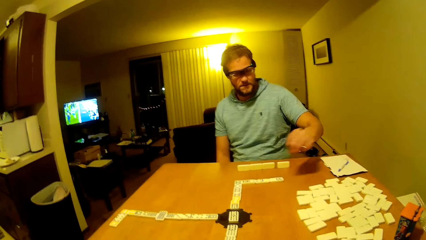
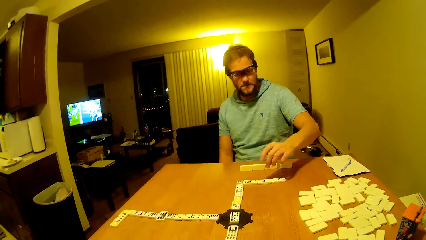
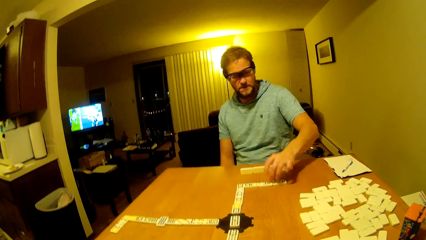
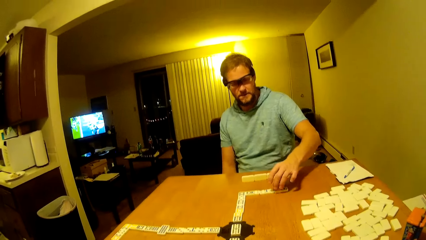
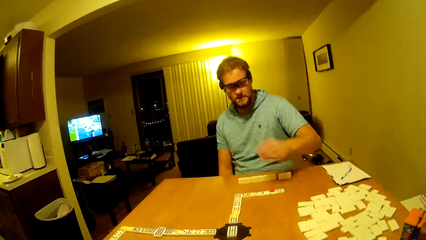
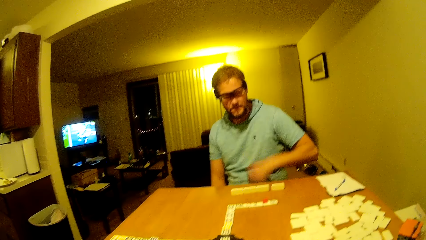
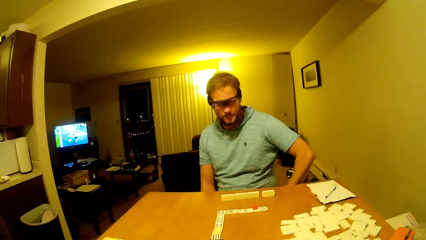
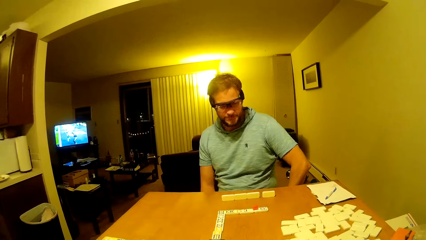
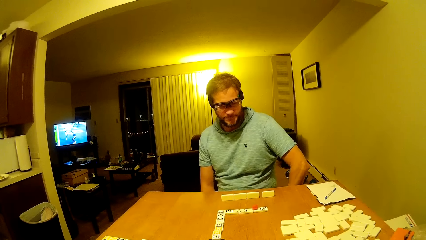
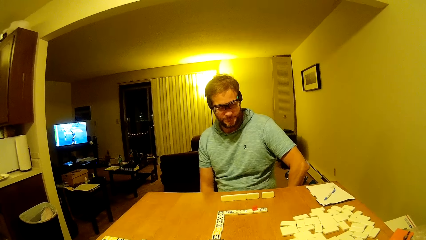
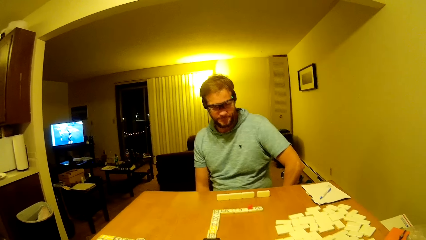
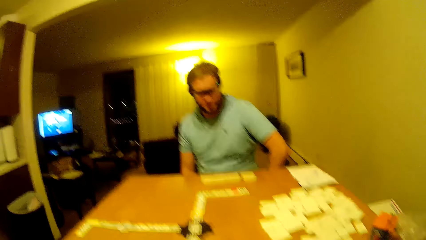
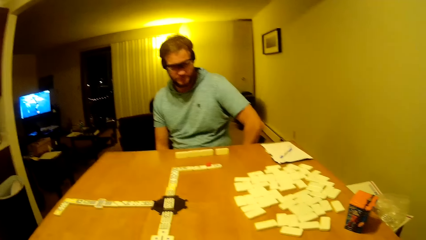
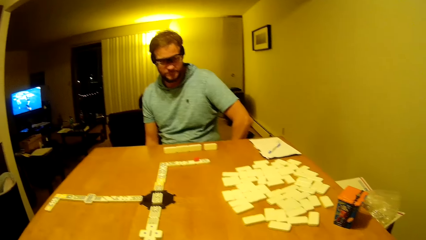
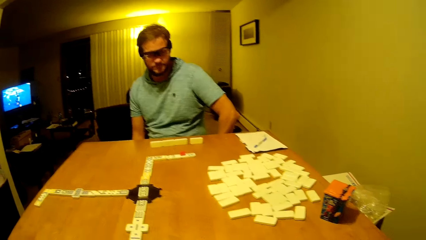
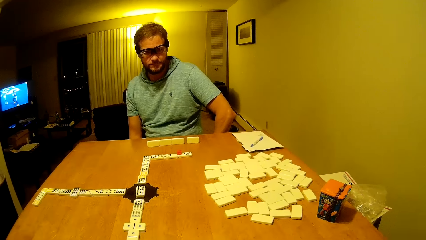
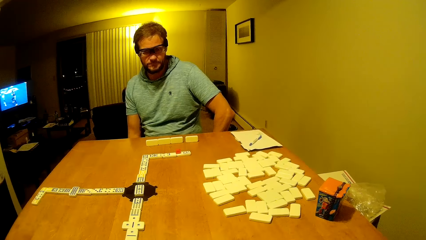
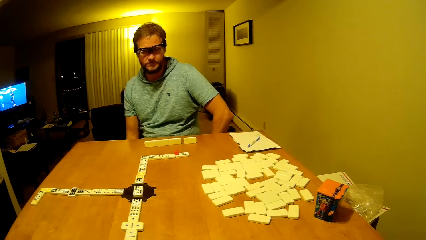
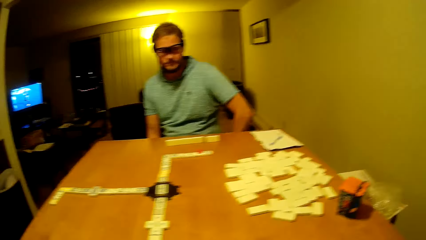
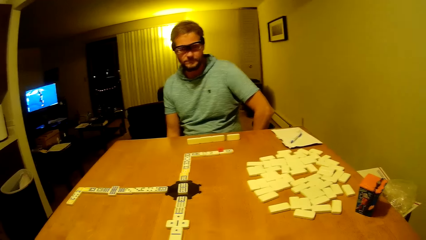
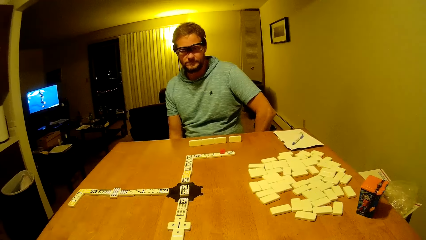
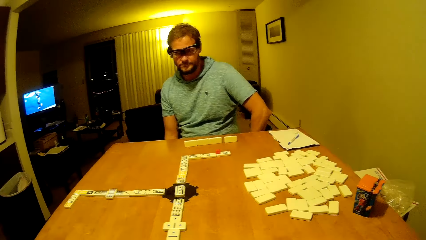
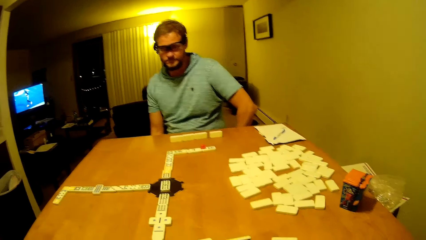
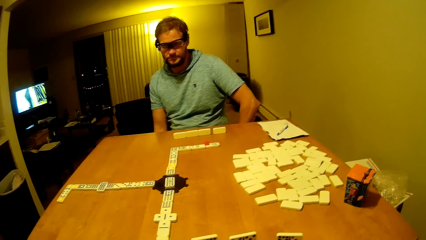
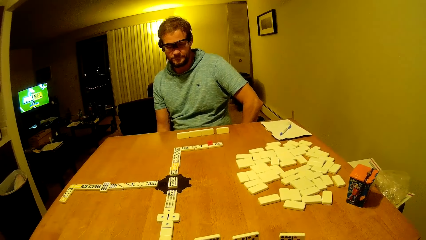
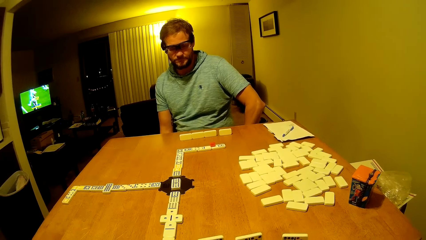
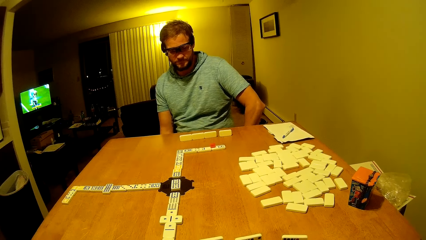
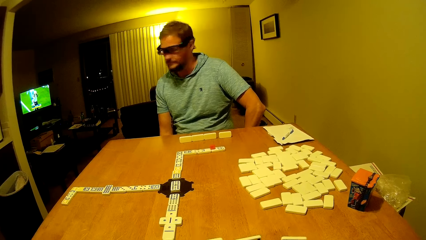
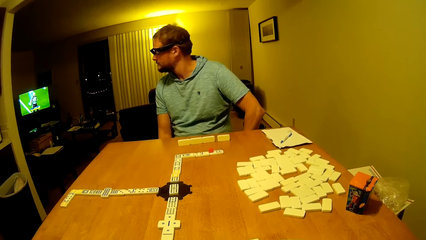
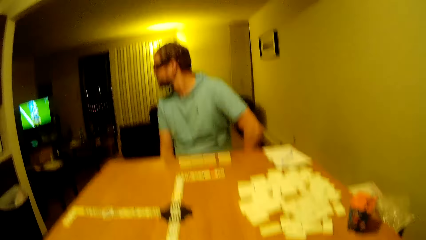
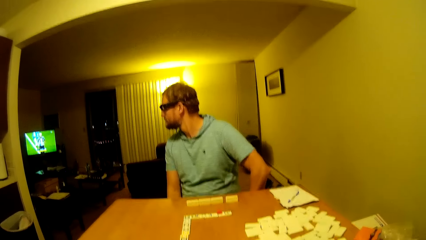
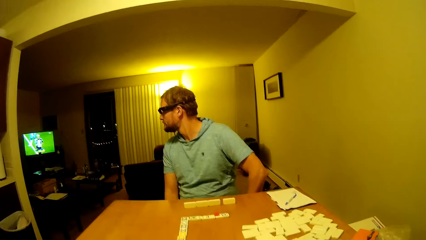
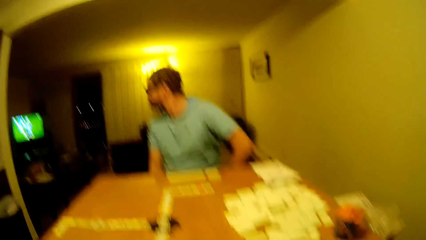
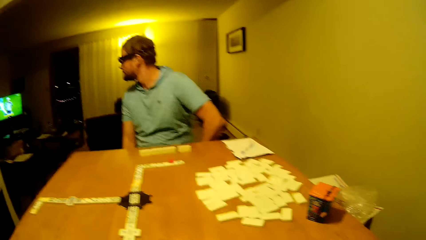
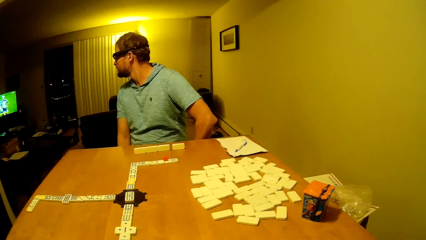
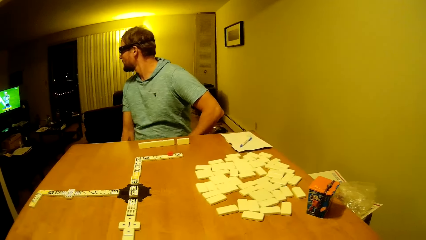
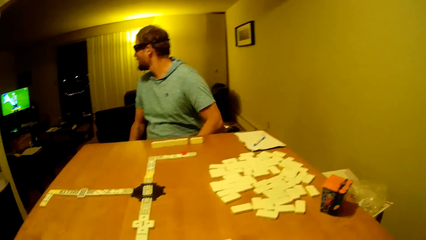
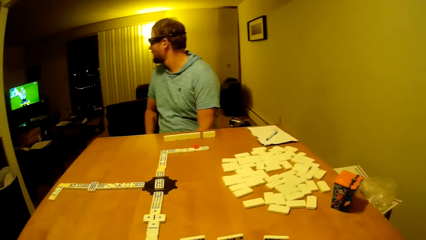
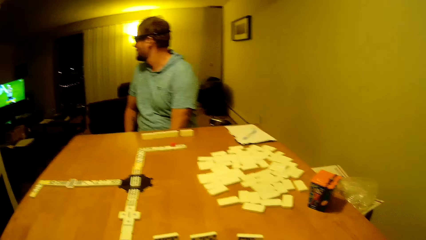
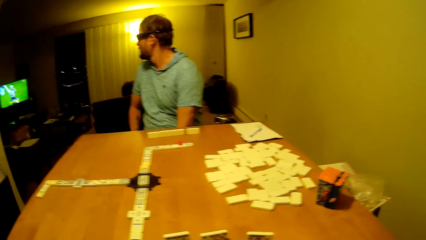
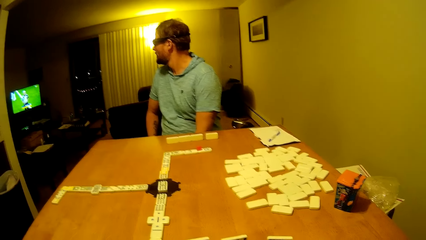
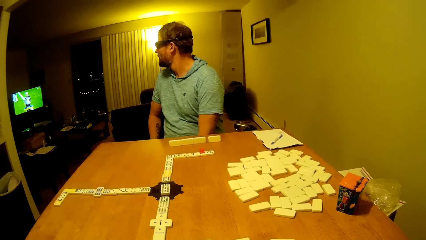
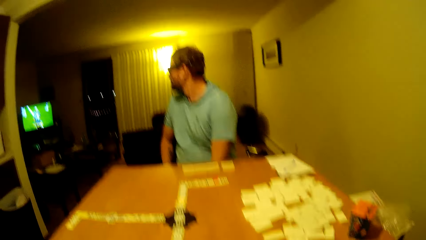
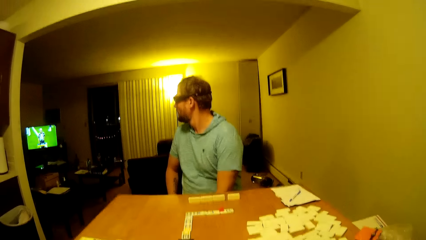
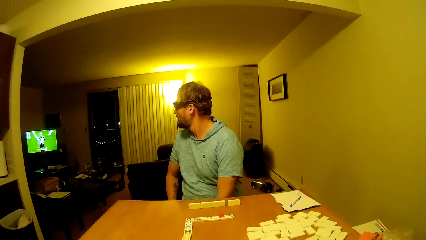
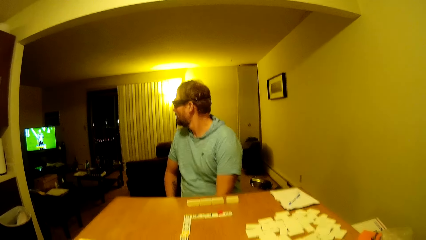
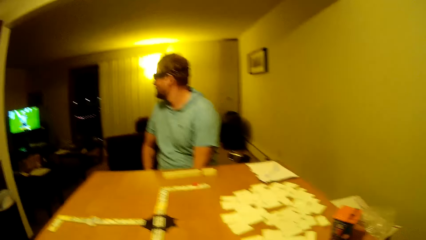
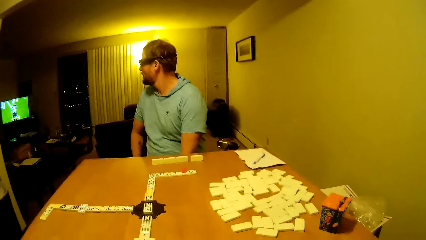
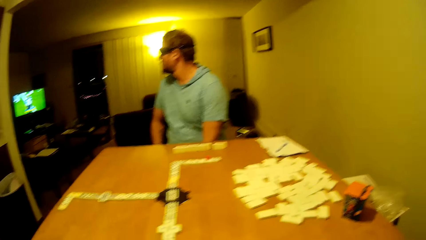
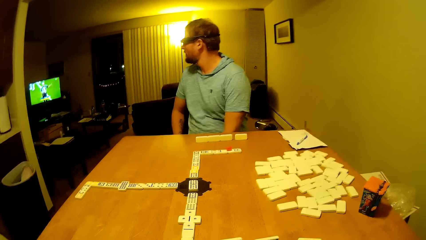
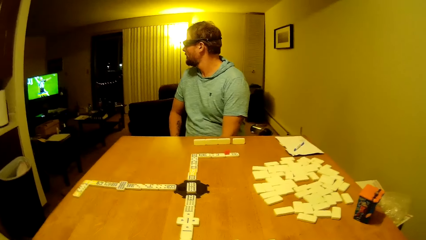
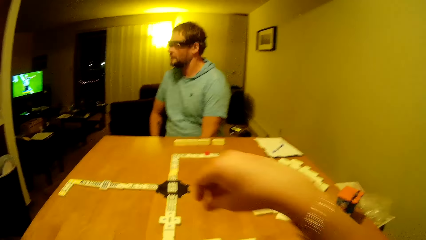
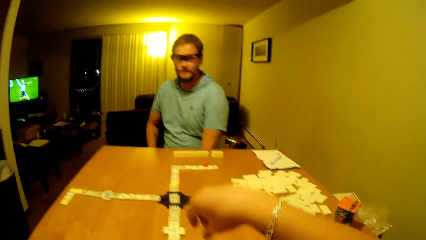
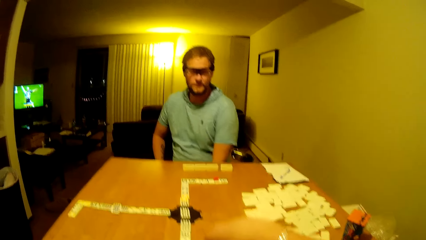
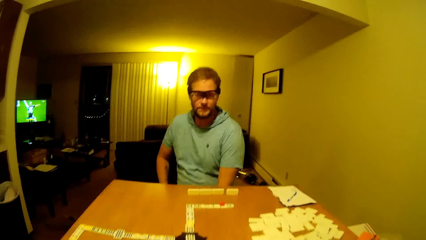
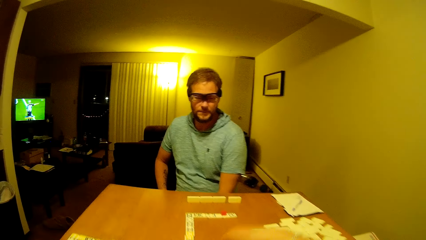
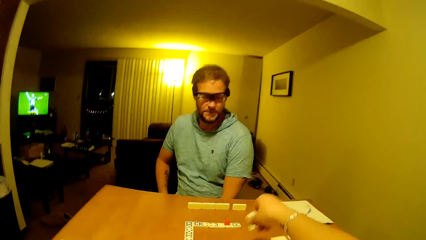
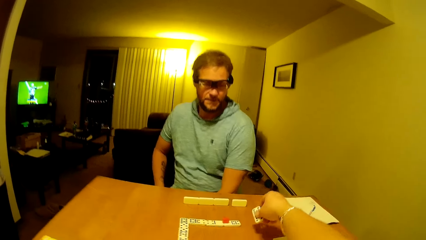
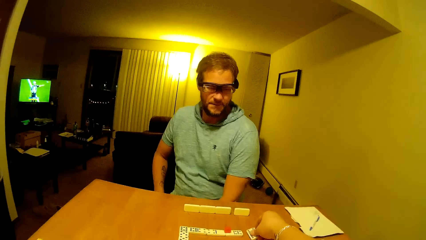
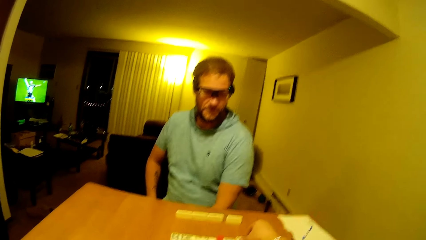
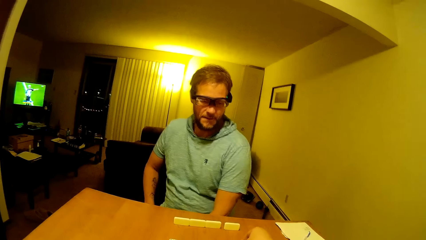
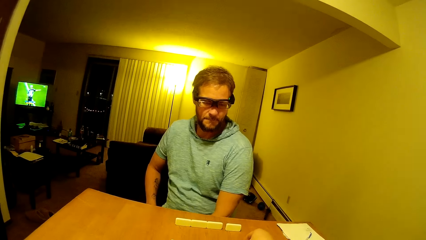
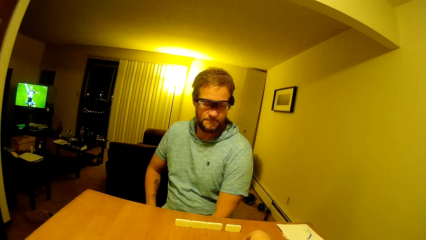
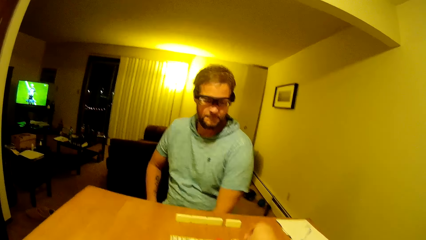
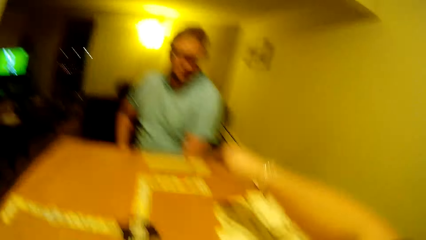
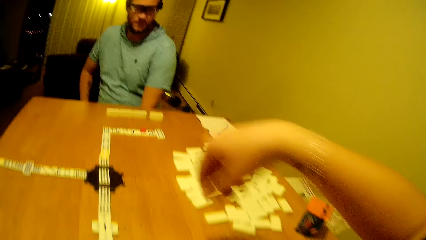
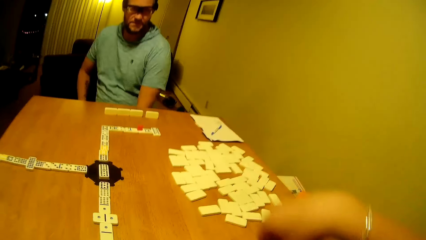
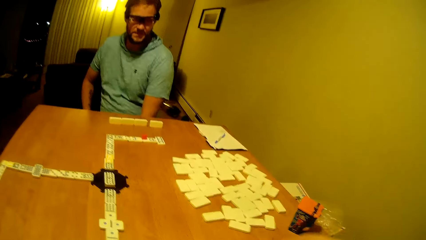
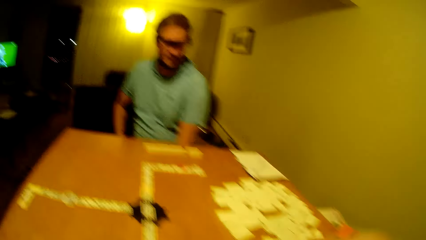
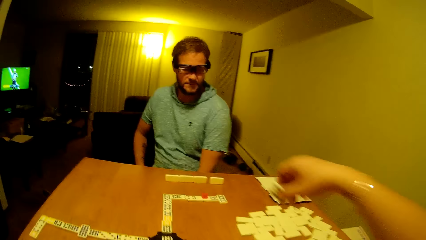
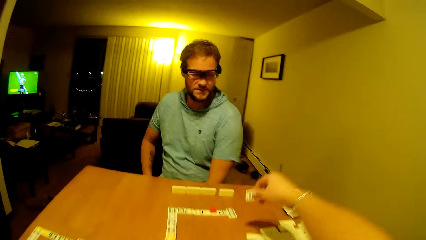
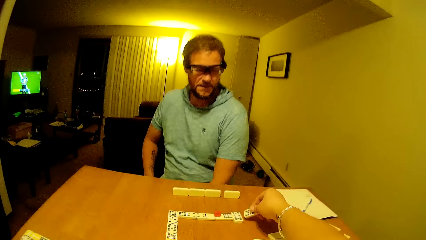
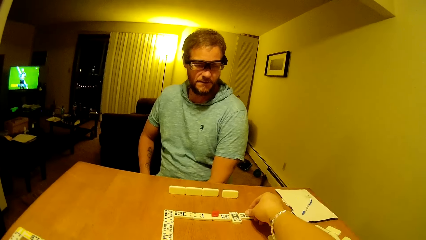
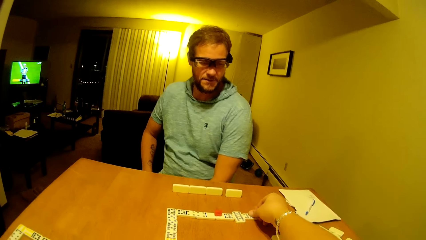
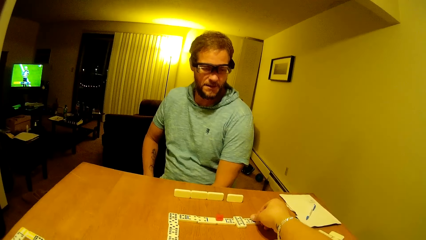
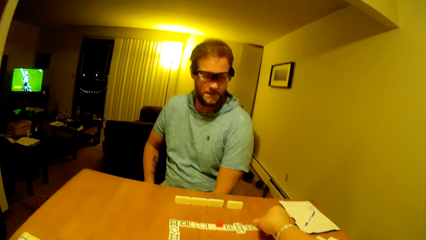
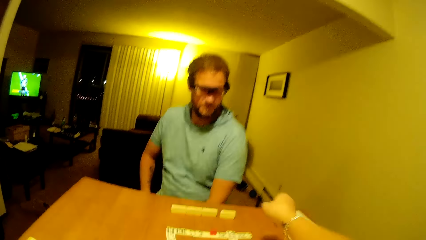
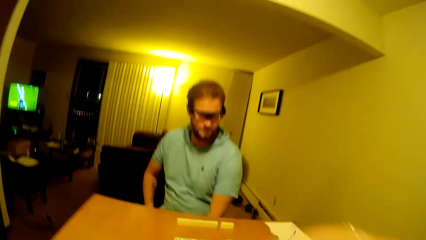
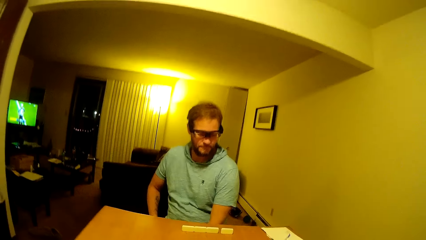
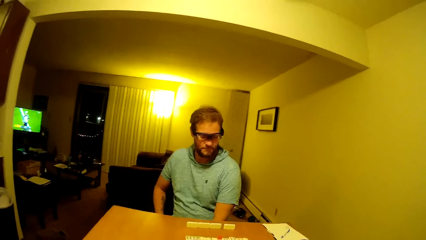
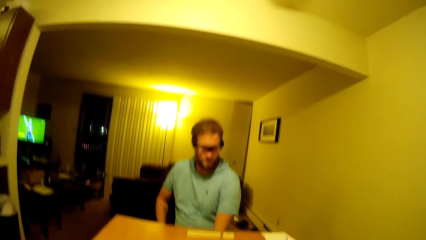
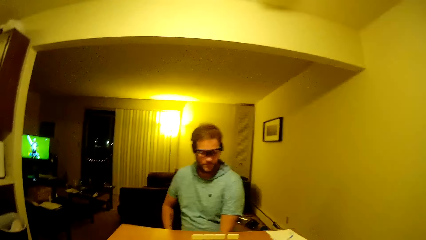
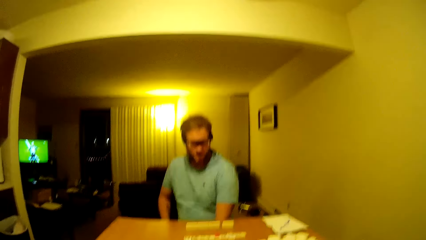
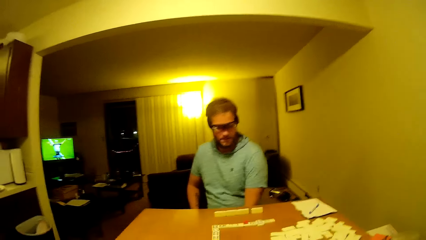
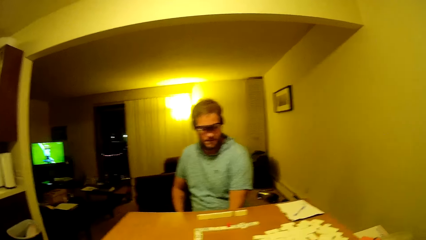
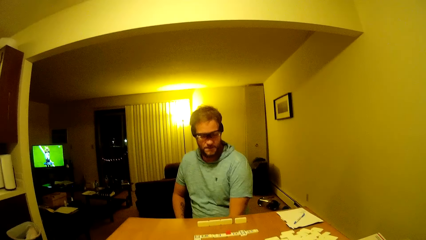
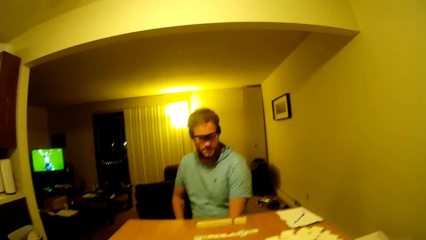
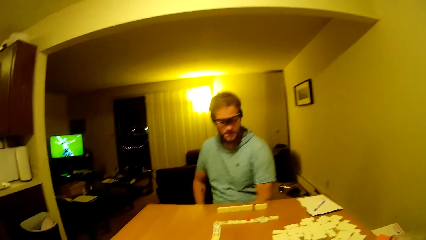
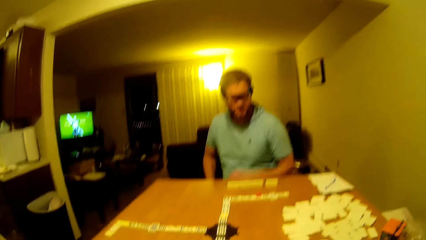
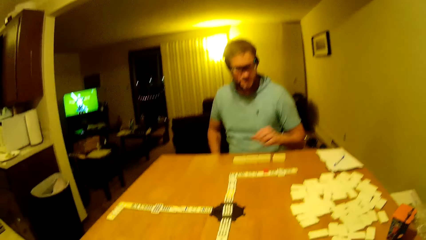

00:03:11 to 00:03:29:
A man picks up the dice and places the dice on the pai gow tile. The man puts a hand down. The camera wearer looks on the table. The man watches the television and turns the face. The camera wearer picks up the dice. He places the pai gow tile on the table and lifts his hand. He places the pai gow tile on the table and lifts his hand.
